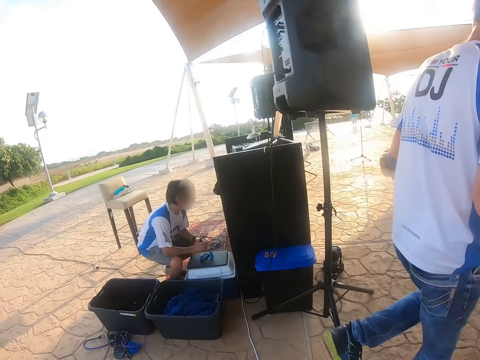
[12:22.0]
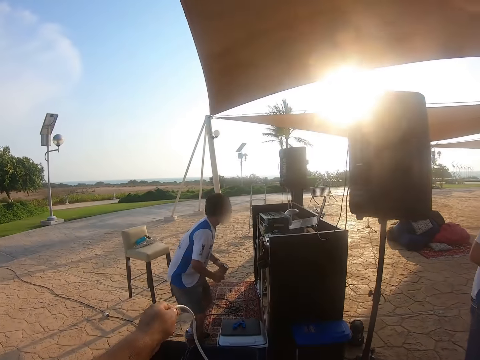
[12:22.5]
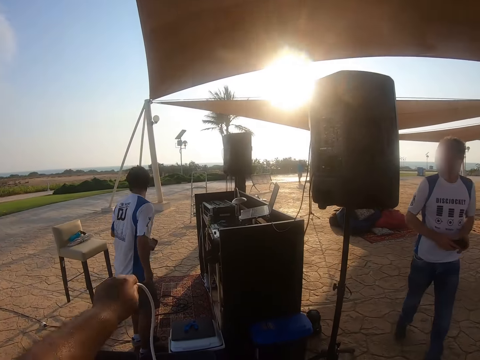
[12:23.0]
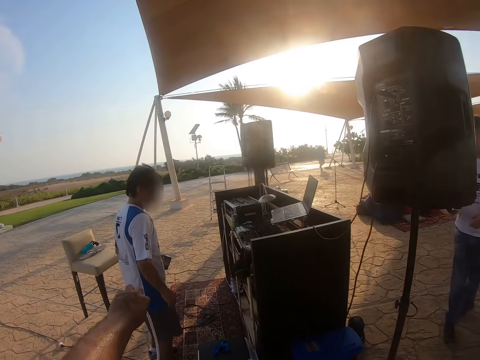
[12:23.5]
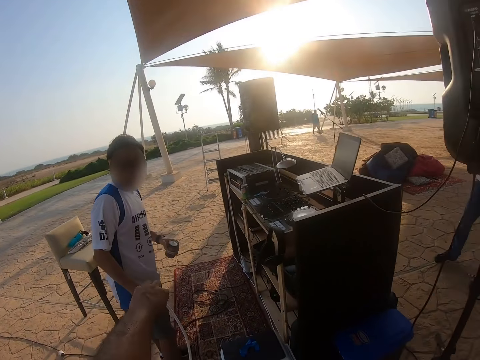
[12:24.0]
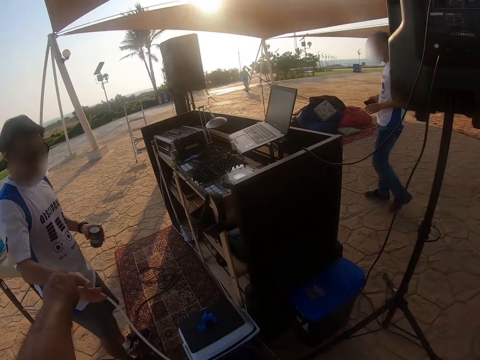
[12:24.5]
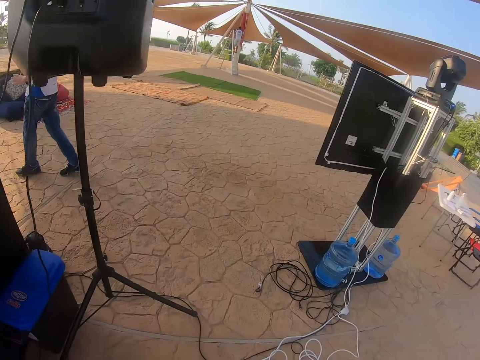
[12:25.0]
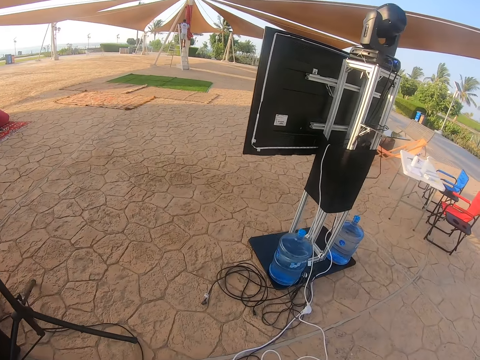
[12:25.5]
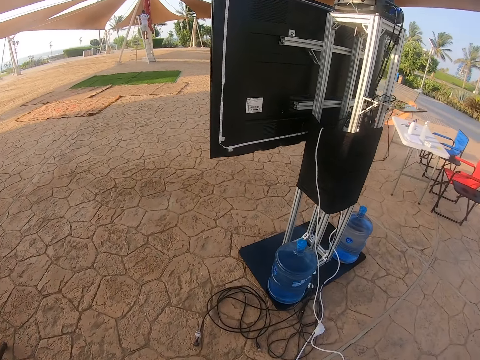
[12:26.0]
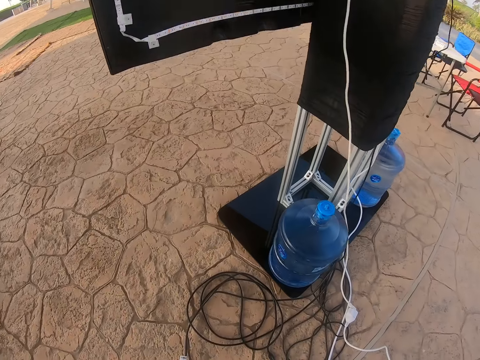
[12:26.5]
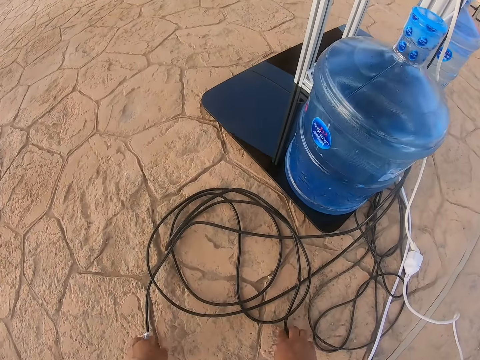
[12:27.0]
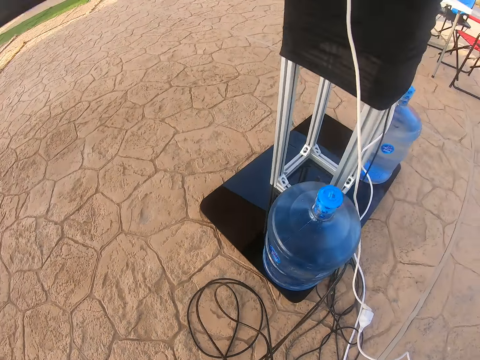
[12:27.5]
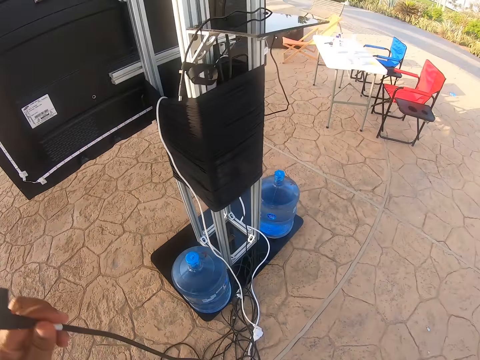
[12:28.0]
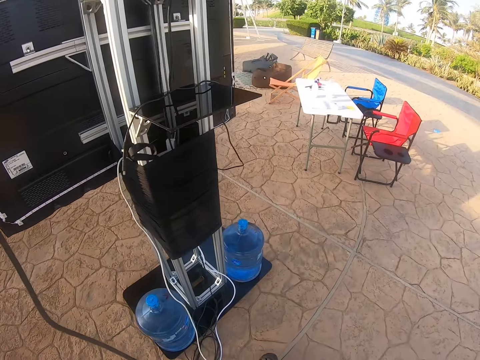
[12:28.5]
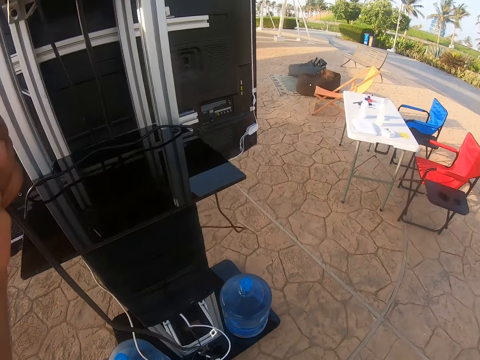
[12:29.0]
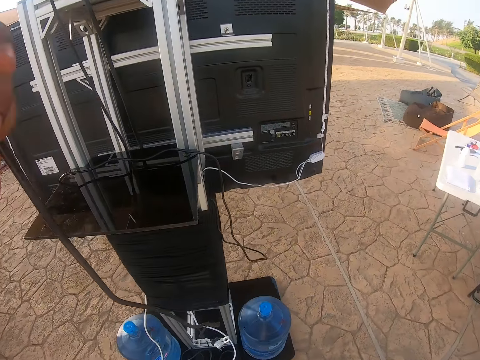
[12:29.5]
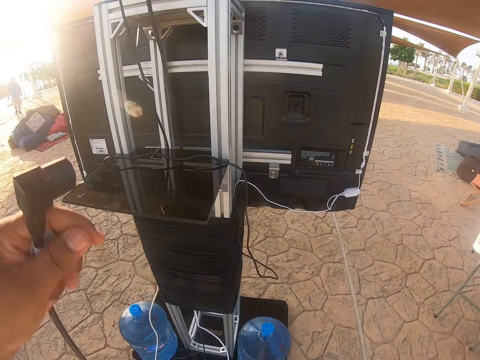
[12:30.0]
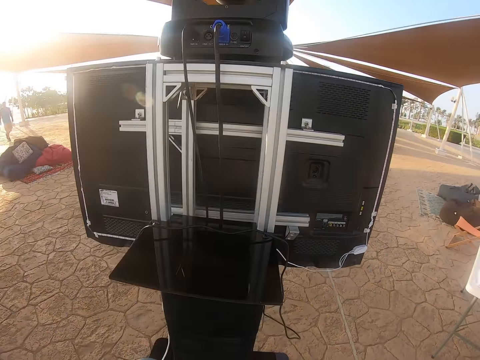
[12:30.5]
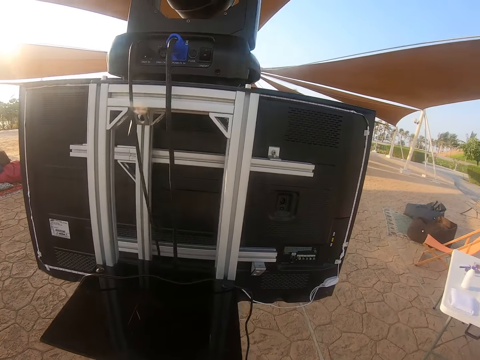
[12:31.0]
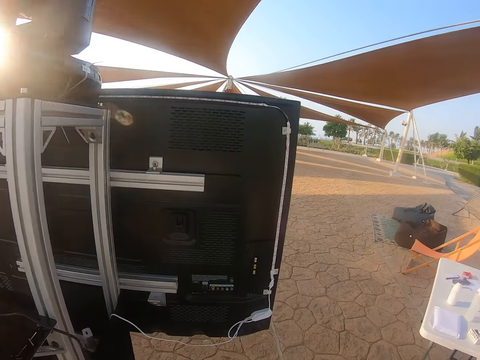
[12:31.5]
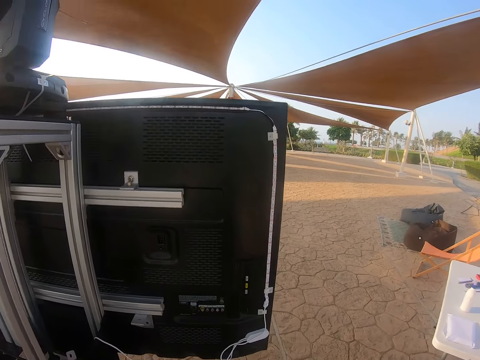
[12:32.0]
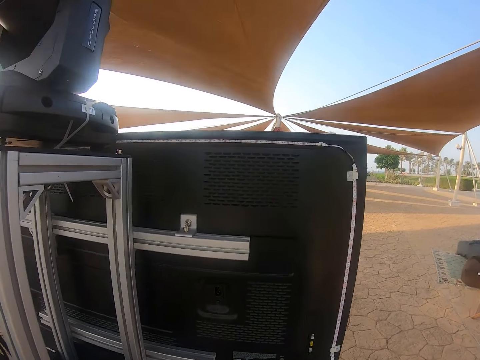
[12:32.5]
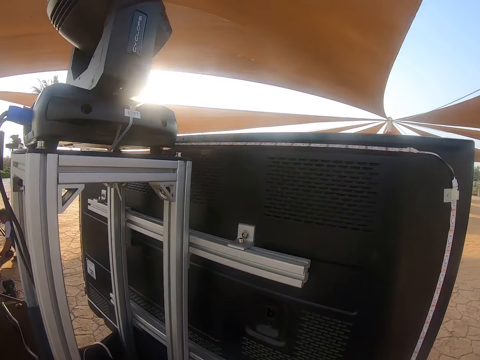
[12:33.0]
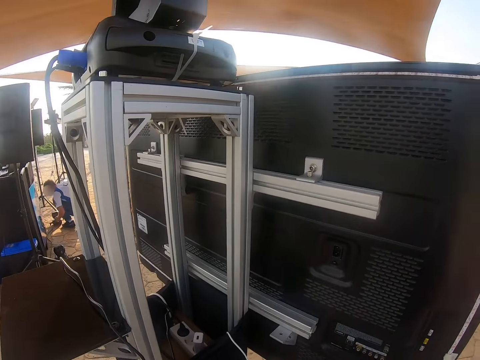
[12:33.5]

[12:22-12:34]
The camera wearer holds the wire. They walk to the tv. They walk around. They pick up the wire. They touch the cables. They hold the wire. They look at the tv.

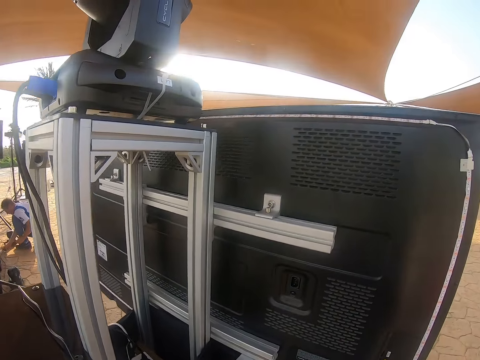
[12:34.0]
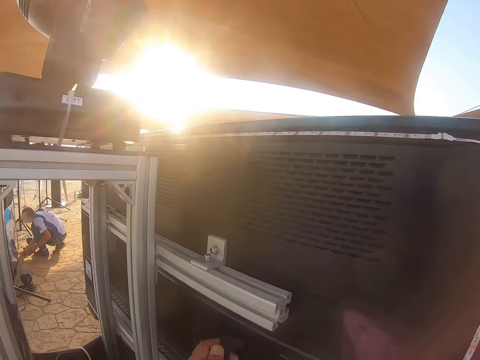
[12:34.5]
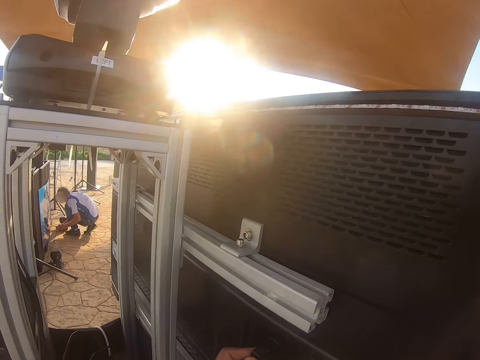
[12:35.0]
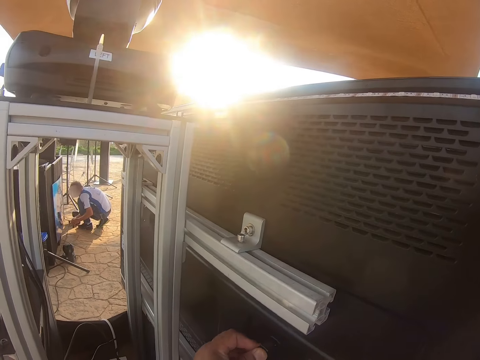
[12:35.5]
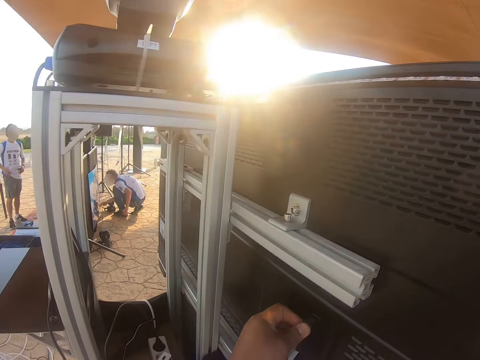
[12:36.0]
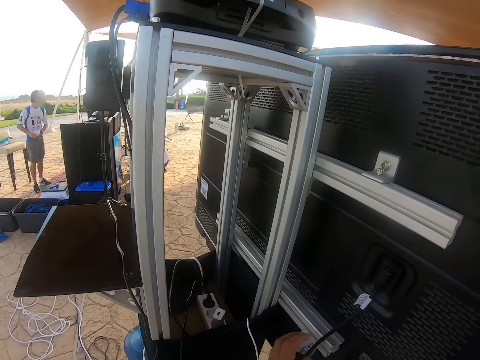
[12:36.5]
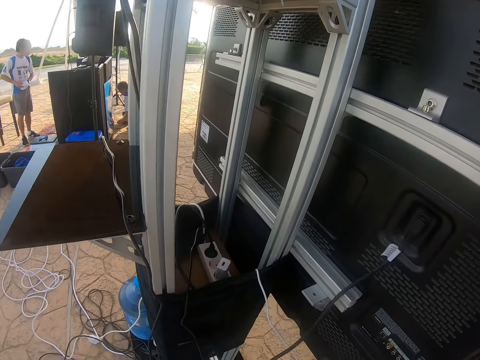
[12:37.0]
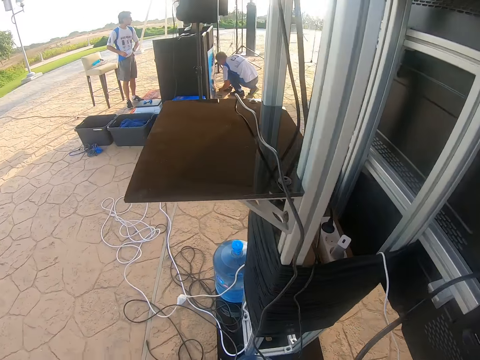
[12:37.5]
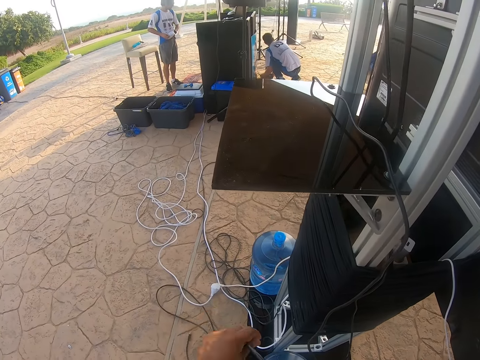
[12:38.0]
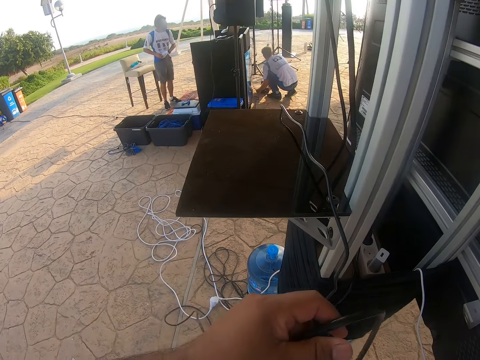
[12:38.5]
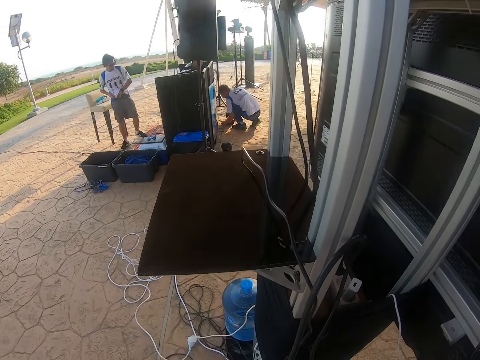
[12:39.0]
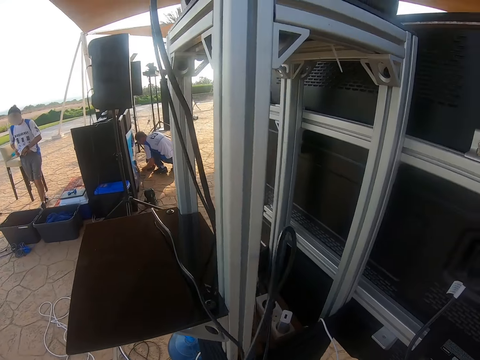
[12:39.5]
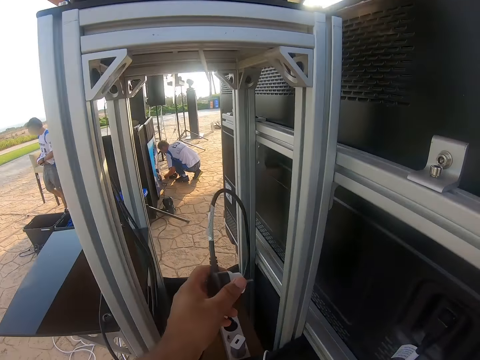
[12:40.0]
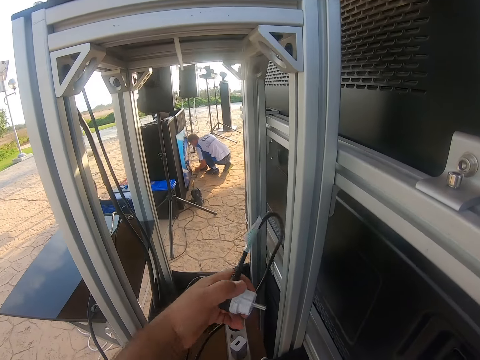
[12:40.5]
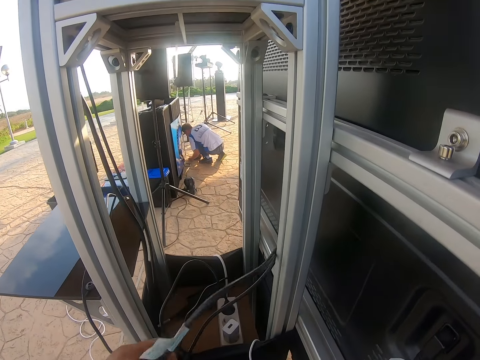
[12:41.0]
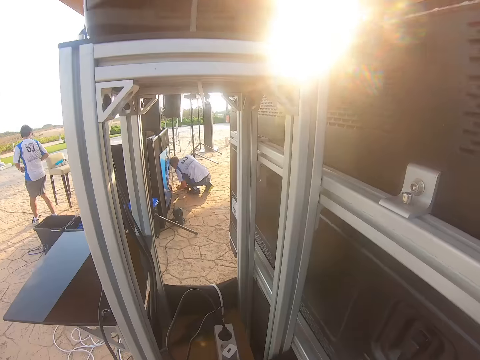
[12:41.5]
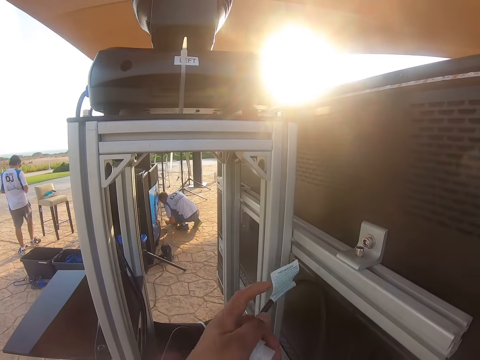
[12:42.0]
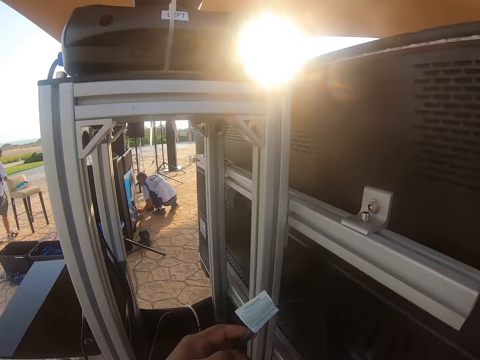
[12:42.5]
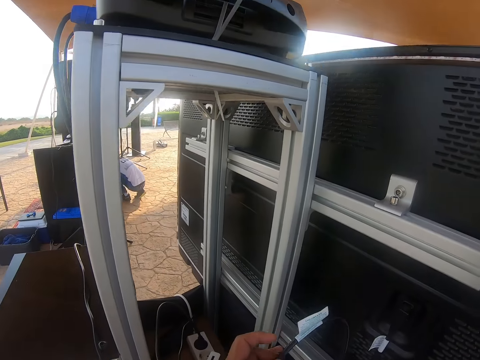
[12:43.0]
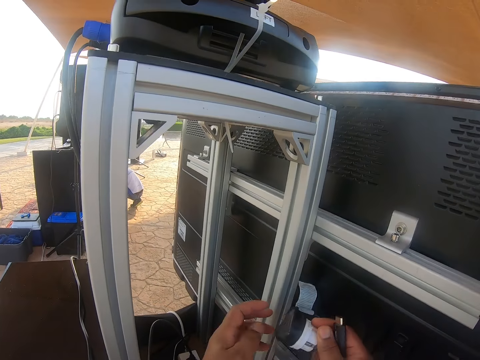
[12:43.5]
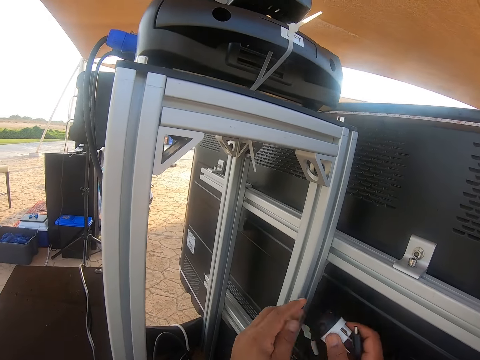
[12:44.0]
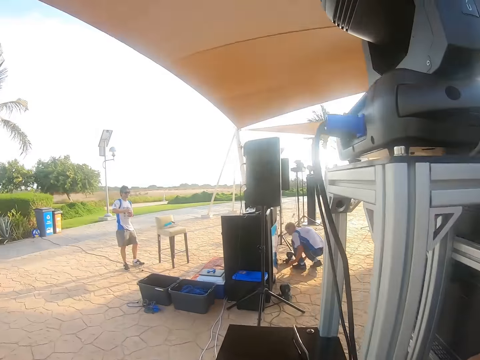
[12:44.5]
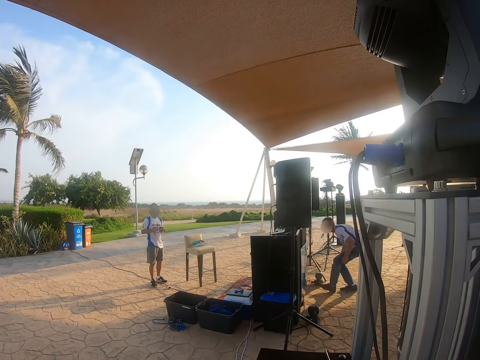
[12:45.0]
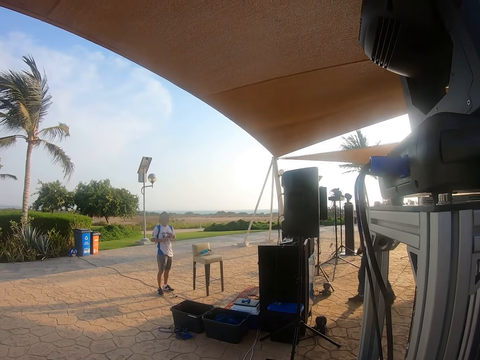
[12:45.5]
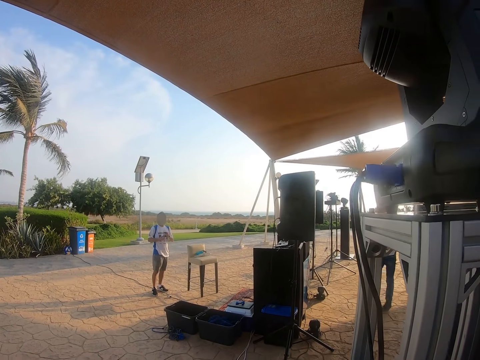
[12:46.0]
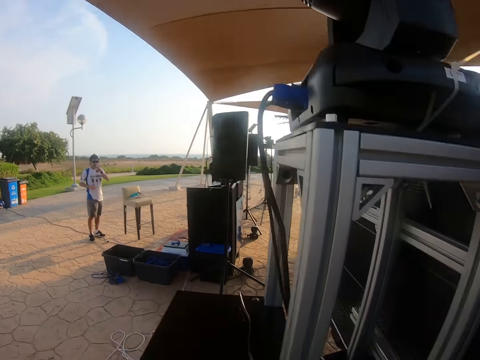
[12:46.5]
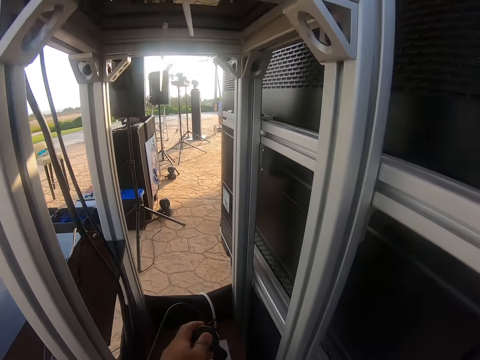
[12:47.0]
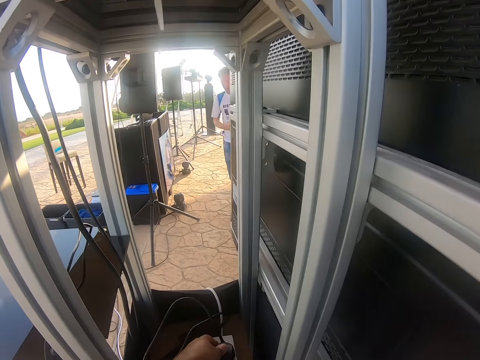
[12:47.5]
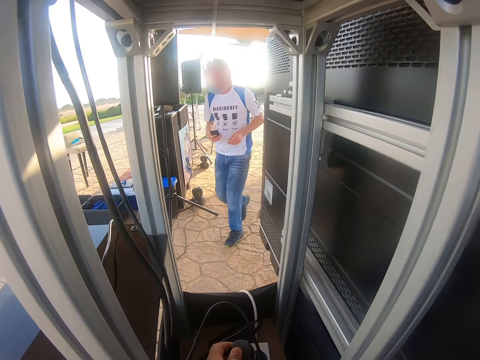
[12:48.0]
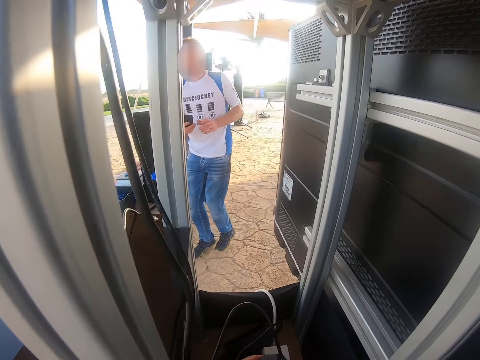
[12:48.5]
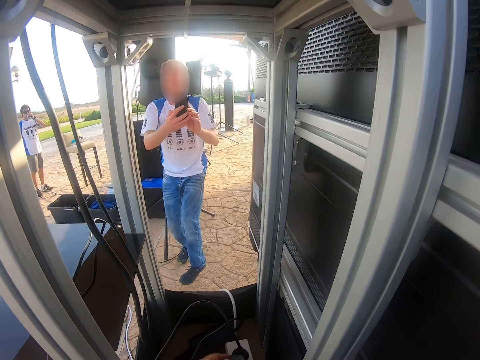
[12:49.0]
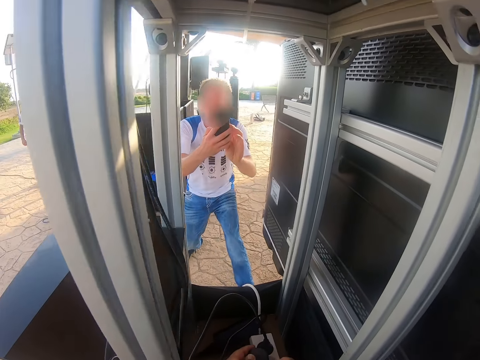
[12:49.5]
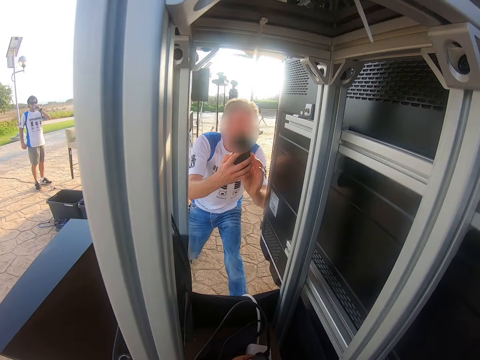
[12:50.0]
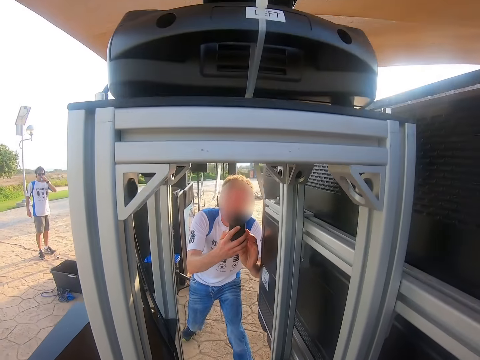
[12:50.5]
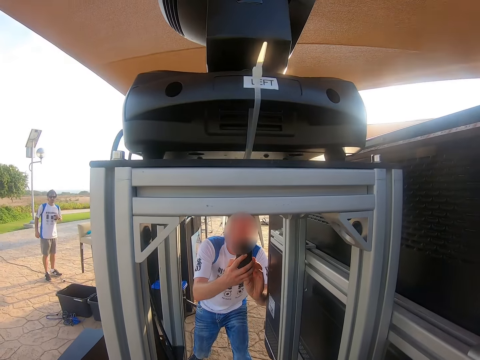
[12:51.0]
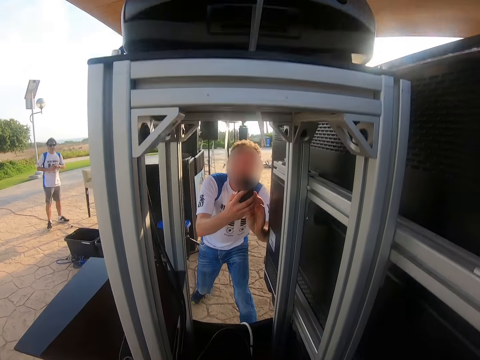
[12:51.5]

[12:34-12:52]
The camera wearer looks around. They connect the wire on the tv. They pull the wire. They touch the cables. They hold the socket. They look at a man. They look around. They connect the socket on the extension. They touch the cables. Another man takes a photo and holds the phone.
